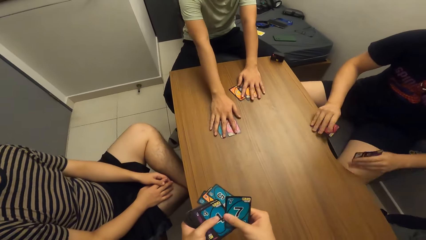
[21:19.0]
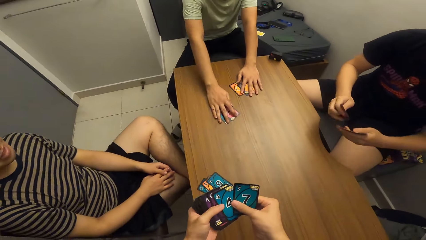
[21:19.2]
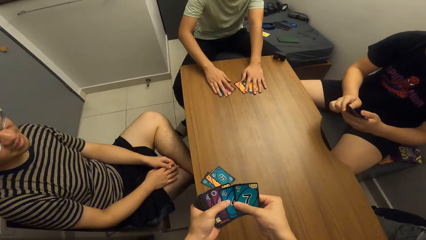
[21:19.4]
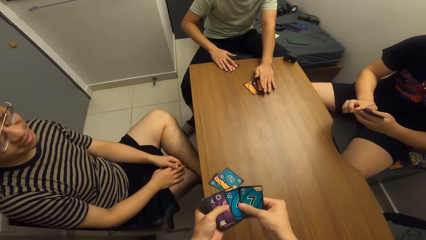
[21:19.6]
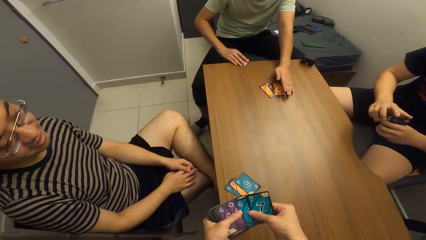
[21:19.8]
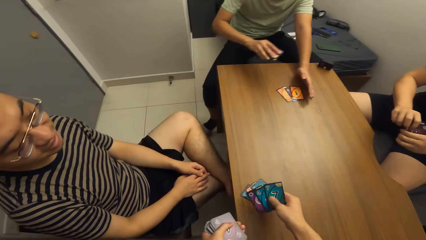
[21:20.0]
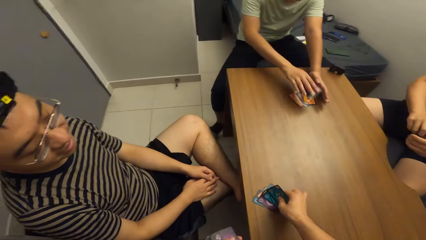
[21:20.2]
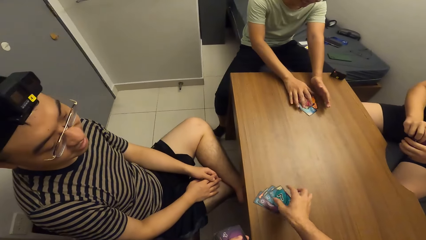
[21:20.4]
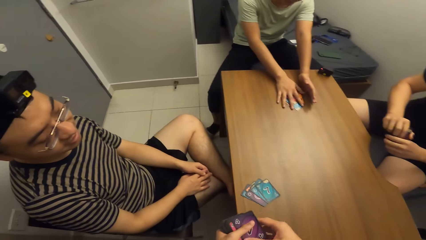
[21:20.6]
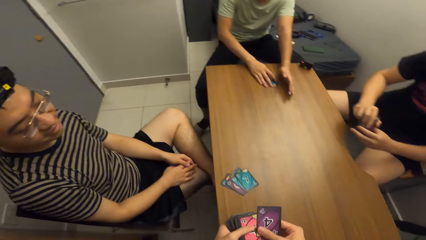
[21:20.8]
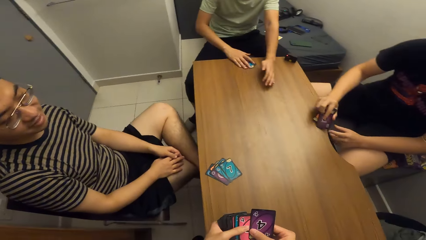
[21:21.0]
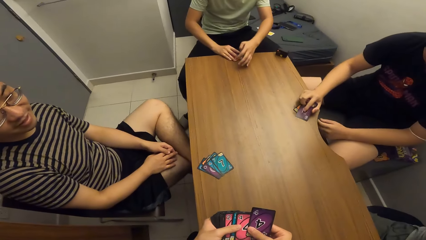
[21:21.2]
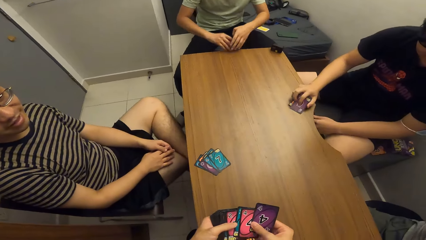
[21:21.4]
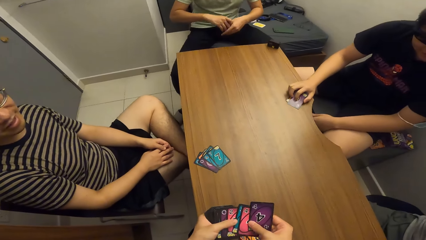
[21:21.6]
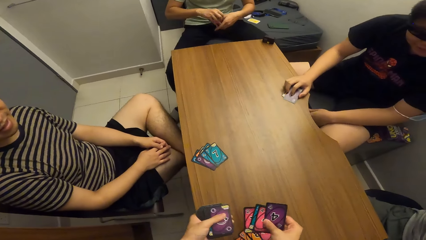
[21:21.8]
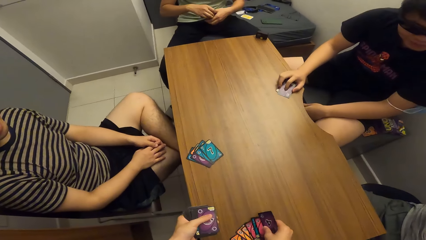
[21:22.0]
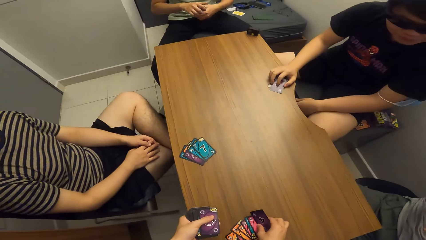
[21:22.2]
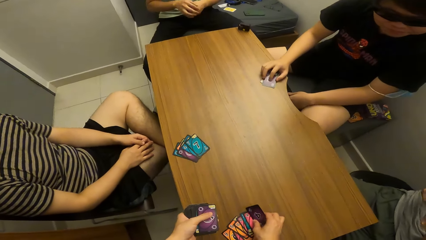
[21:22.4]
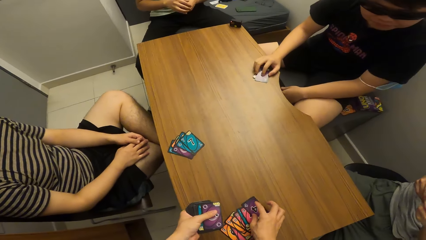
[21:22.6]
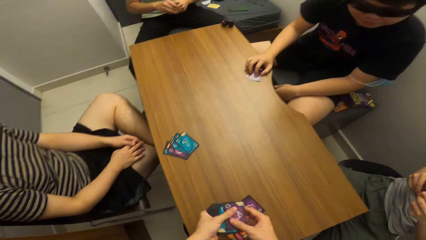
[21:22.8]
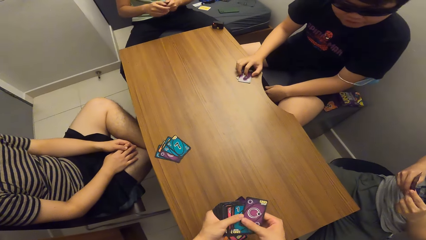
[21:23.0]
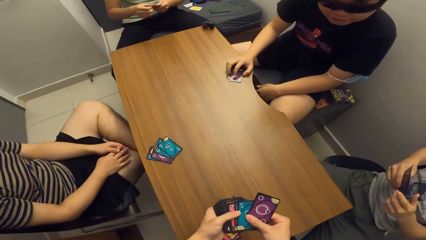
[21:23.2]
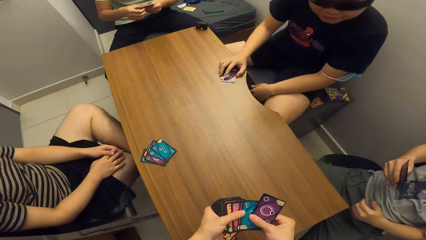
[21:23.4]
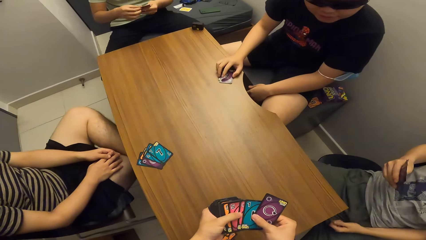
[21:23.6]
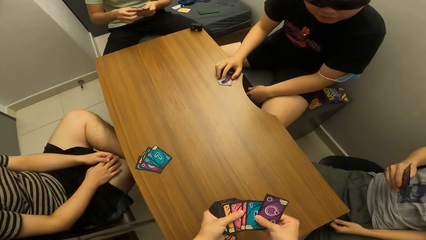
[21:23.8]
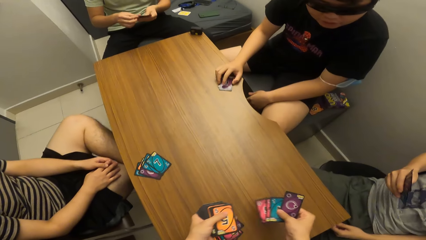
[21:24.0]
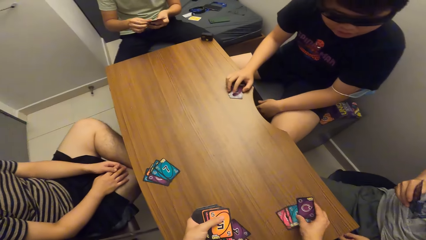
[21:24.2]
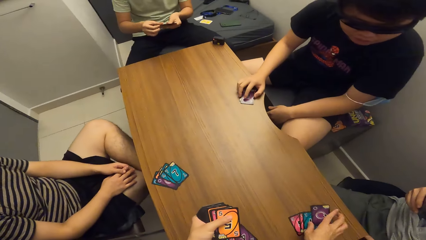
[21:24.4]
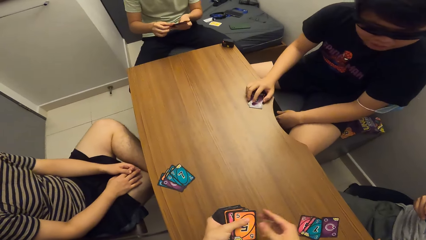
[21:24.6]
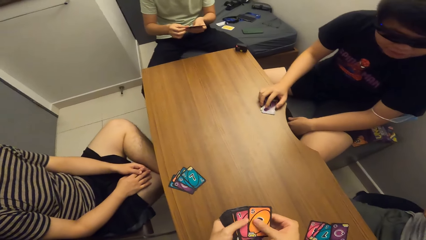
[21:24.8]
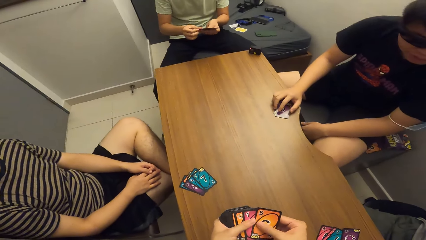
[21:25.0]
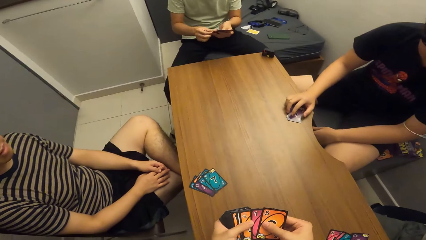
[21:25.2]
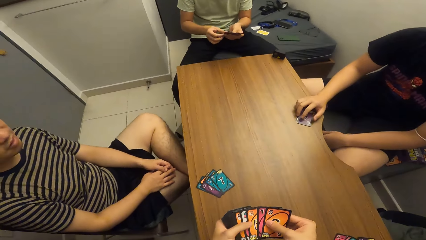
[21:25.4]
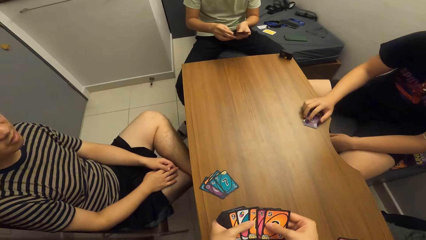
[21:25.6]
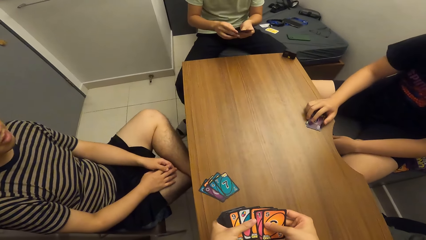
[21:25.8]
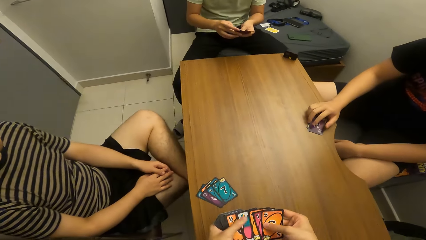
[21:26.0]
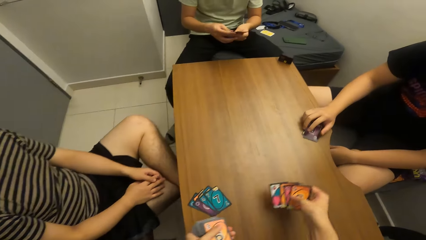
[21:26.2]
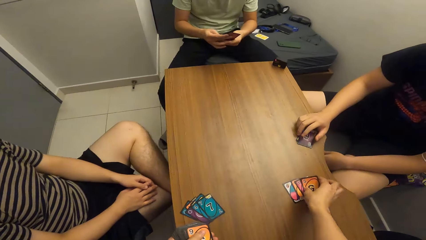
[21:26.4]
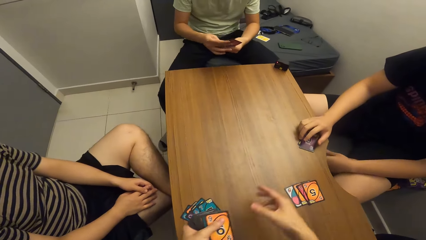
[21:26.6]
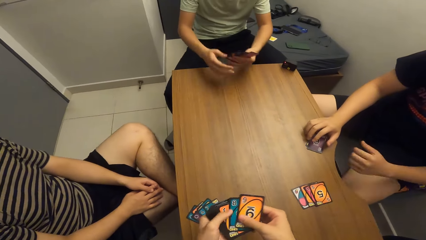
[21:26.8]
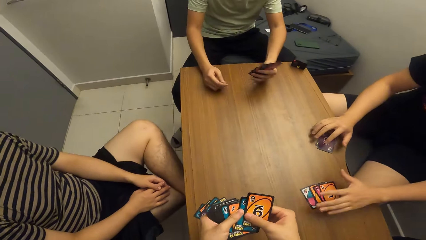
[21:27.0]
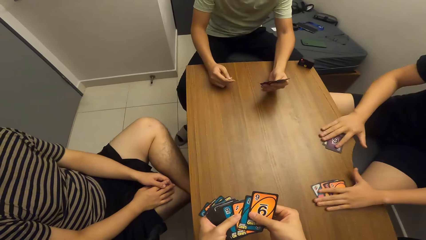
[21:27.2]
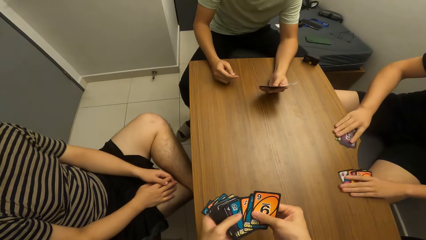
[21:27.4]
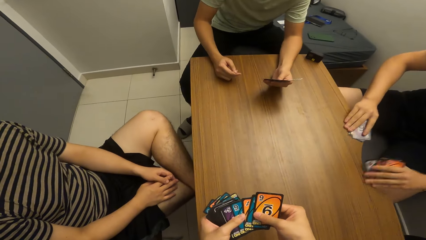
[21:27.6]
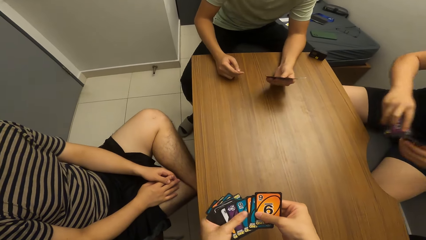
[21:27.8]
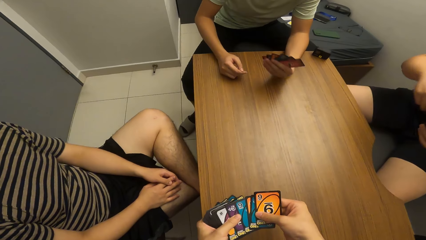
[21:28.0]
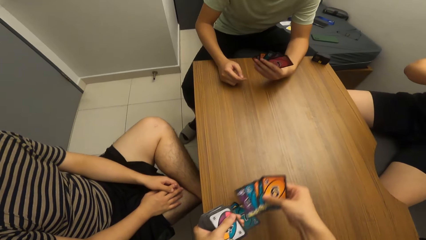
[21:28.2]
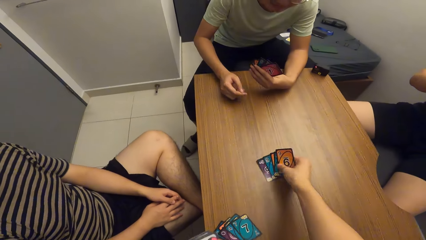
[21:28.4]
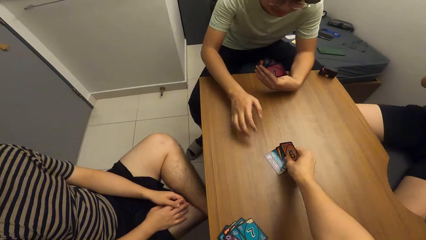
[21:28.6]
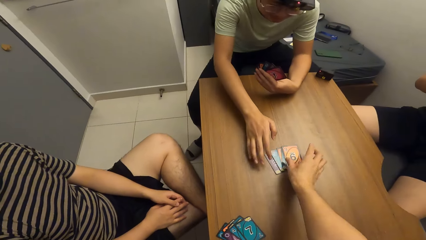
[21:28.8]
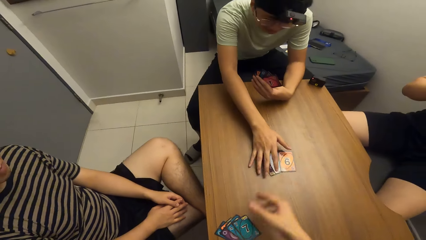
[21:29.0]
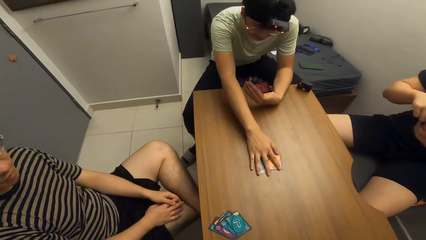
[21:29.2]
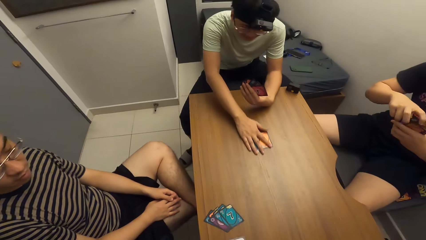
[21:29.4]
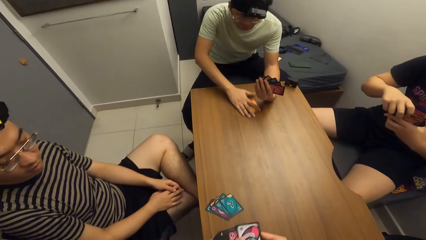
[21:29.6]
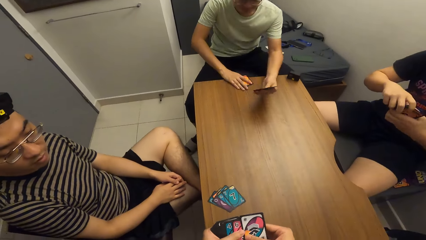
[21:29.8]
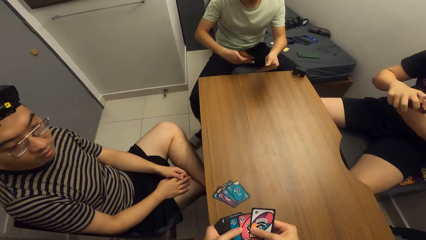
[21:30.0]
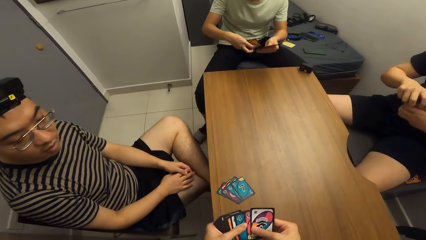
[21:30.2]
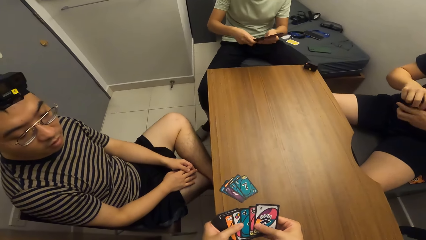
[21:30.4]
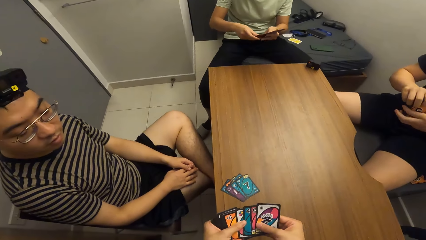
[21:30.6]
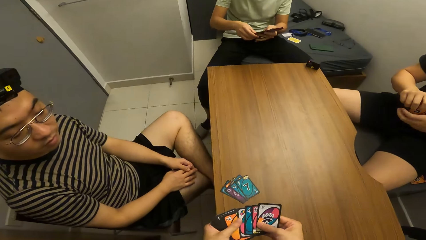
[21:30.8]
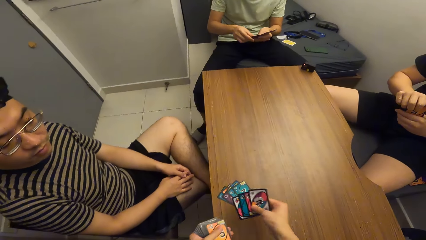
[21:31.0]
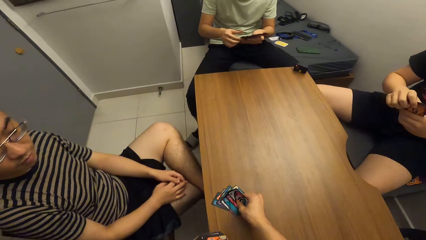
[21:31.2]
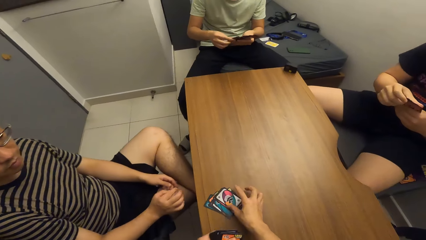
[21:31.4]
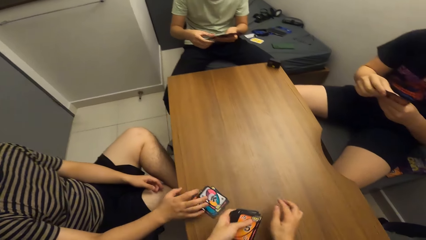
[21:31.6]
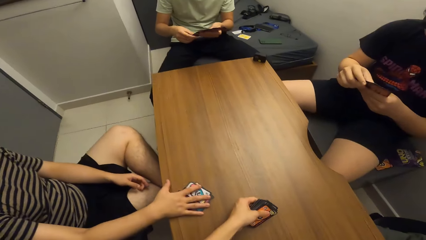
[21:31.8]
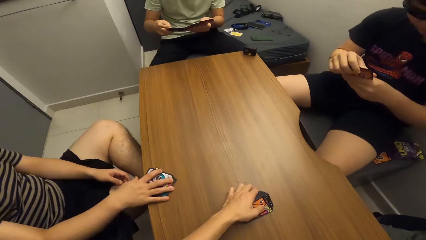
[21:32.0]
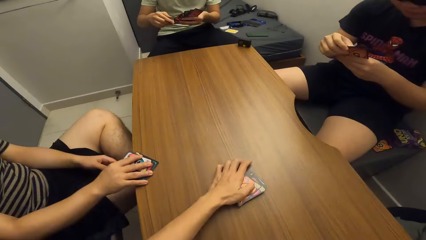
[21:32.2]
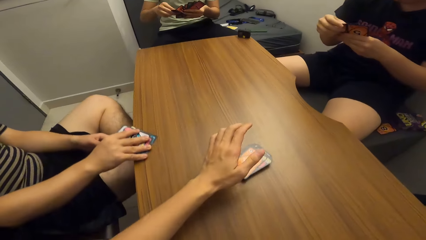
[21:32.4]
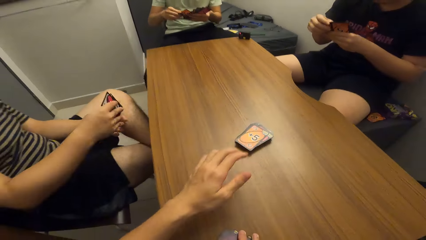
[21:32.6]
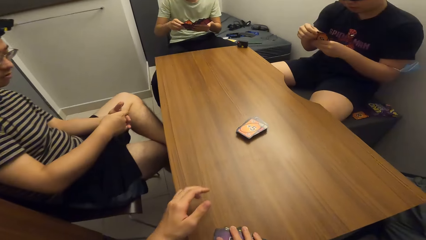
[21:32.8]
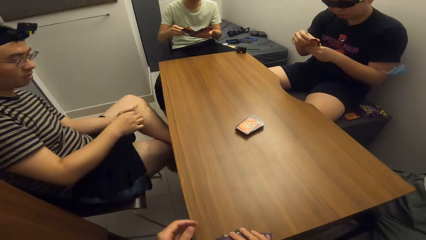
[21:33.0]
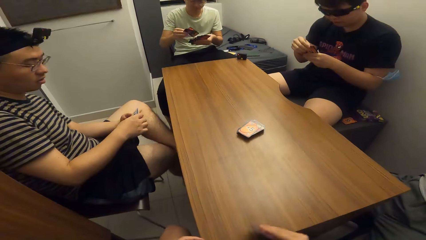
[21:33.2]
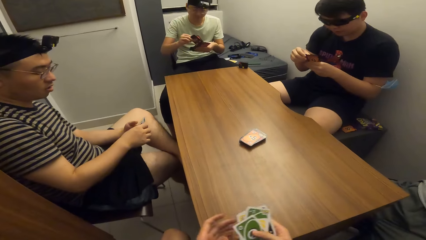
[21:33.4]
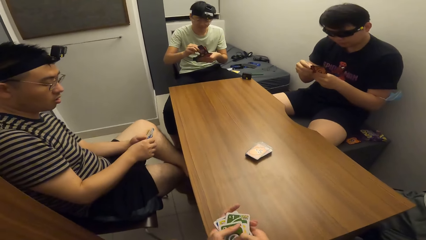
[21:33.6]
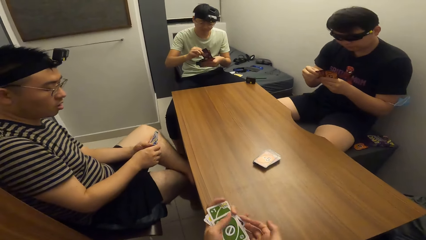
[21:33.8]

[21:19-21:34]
A man picks cards from the table and adjusts the playing cards on the table with his right hand. The camera wearer shares the playing cards with his right hand. He shares the playing cards with his right hand repeatedly. Another man picks cards from the table and adjusts the playing cards on the table with his right hand. The camera wearer shares the playing cards with his right hand again. The first man picks cards from the table and adjusts the playing cards on the table with his right hand. The camera wearer shares the playing cards with his right hand again. A third man picks cards from the table and adjusts the playing cards on the table with his right hand.
